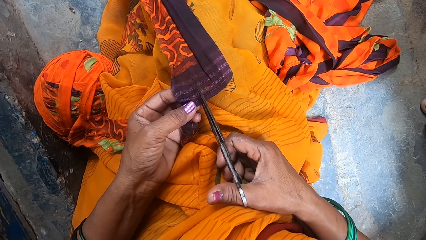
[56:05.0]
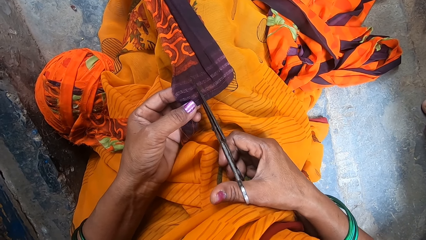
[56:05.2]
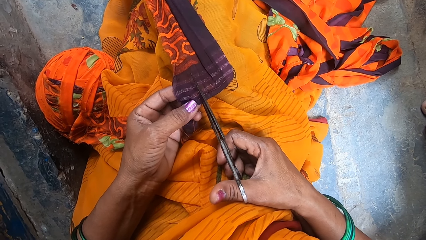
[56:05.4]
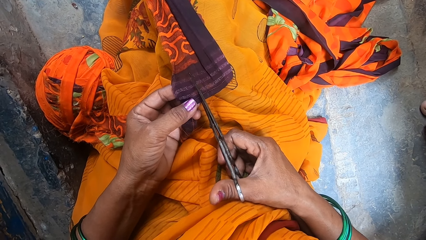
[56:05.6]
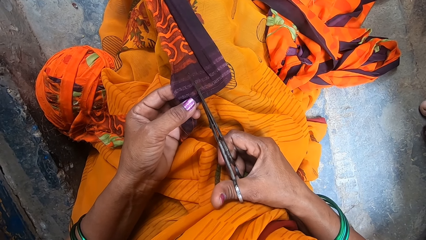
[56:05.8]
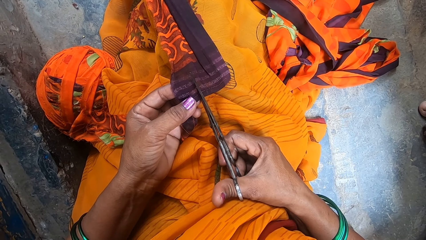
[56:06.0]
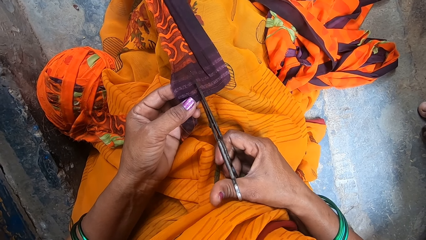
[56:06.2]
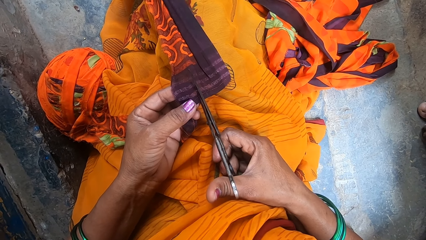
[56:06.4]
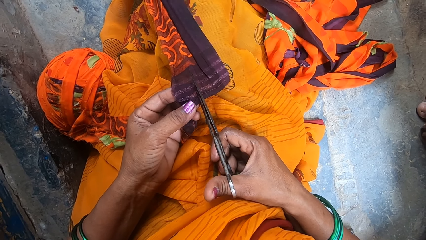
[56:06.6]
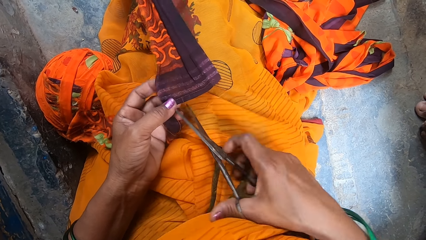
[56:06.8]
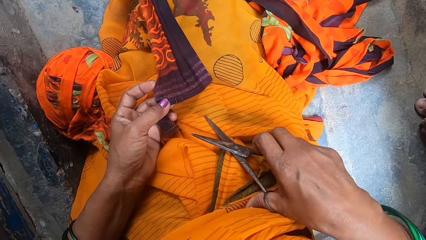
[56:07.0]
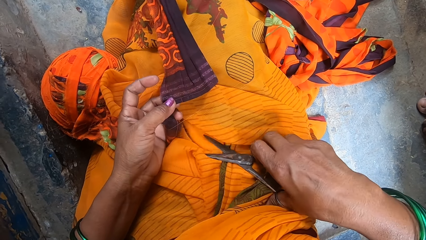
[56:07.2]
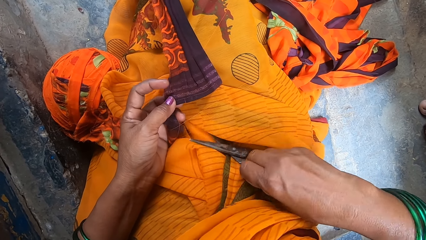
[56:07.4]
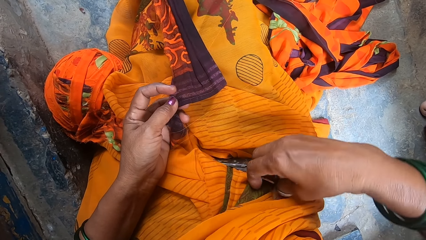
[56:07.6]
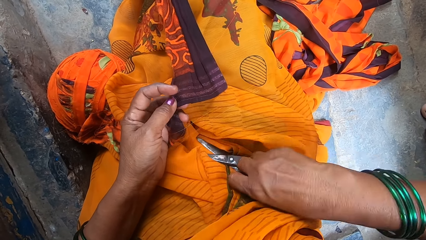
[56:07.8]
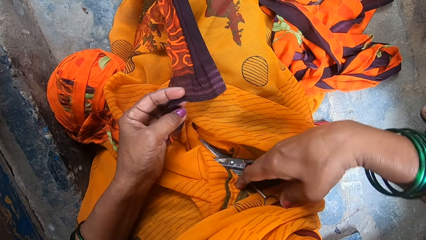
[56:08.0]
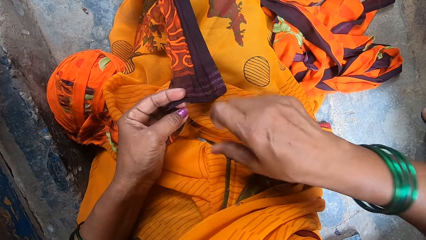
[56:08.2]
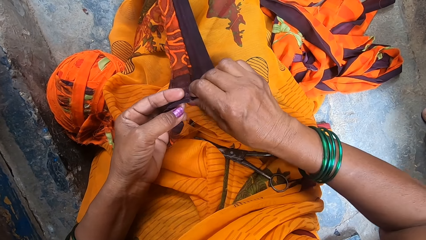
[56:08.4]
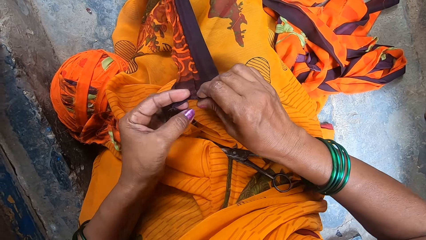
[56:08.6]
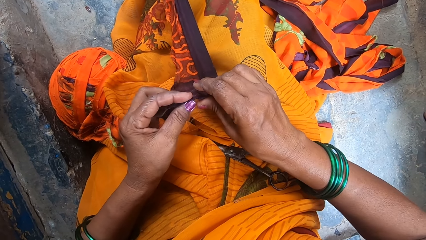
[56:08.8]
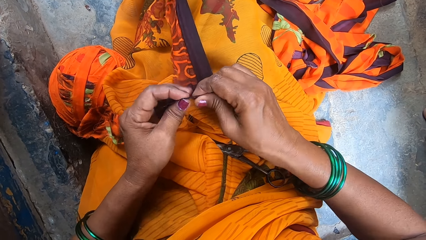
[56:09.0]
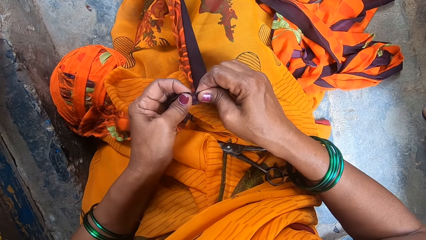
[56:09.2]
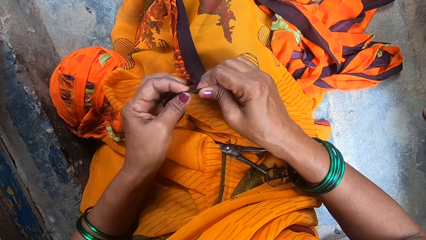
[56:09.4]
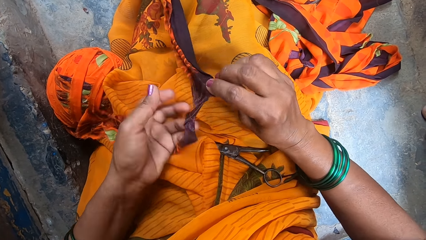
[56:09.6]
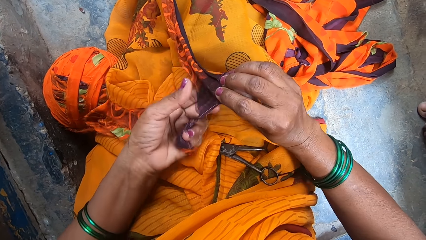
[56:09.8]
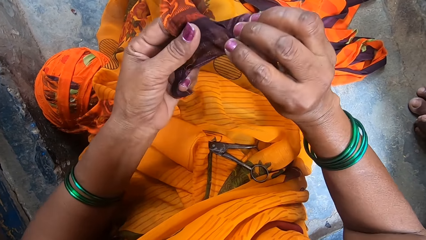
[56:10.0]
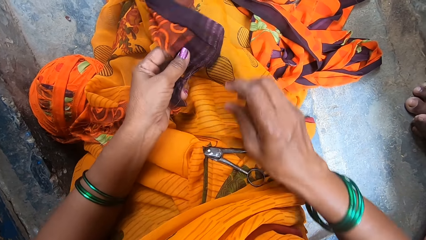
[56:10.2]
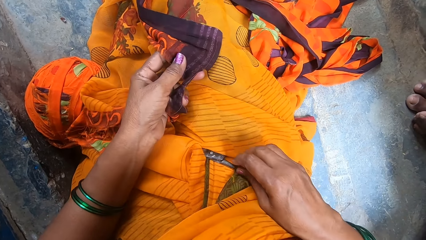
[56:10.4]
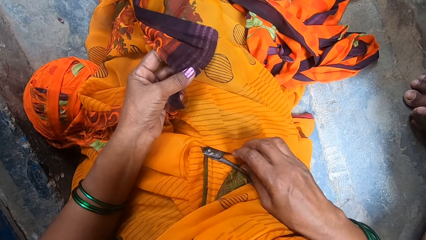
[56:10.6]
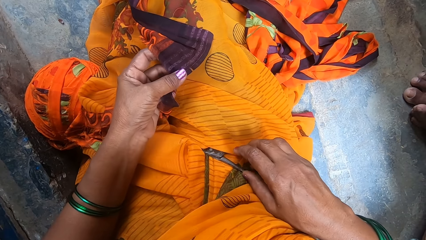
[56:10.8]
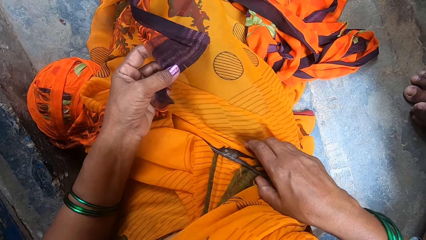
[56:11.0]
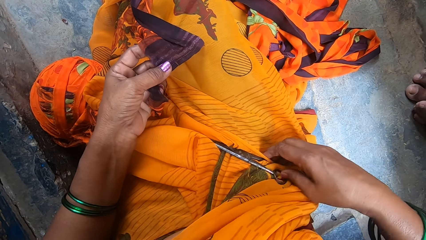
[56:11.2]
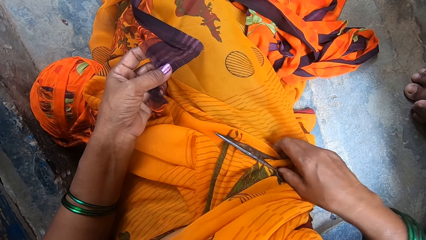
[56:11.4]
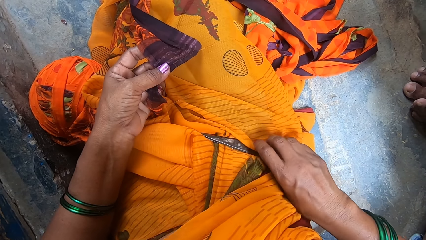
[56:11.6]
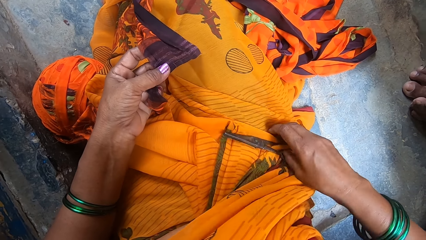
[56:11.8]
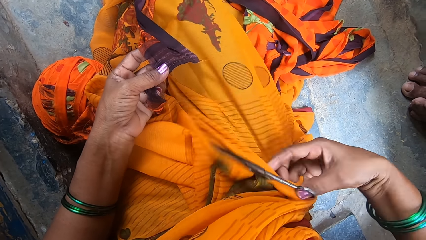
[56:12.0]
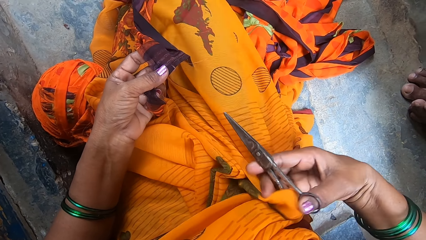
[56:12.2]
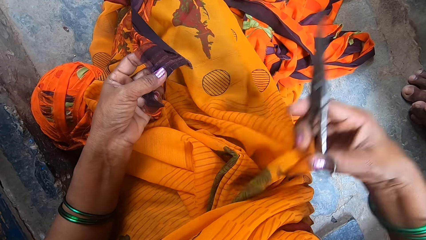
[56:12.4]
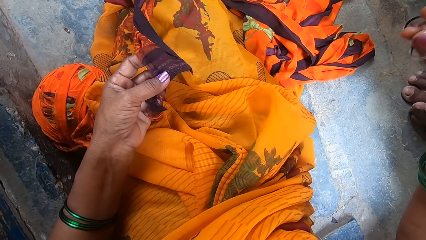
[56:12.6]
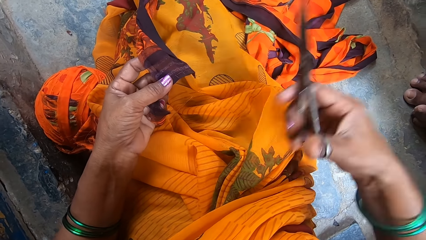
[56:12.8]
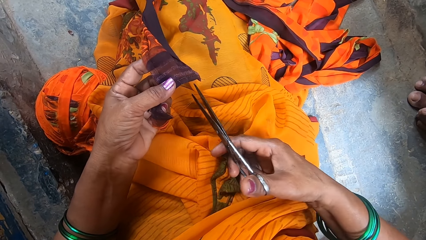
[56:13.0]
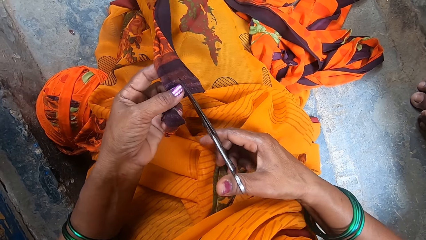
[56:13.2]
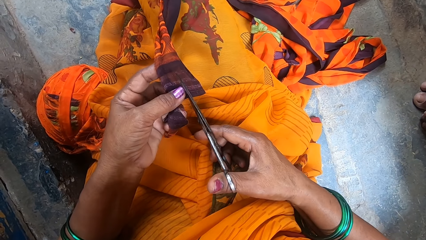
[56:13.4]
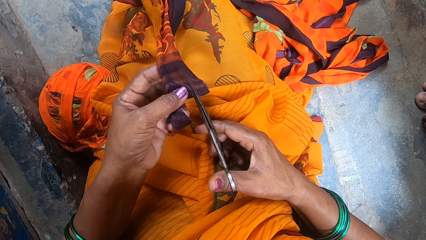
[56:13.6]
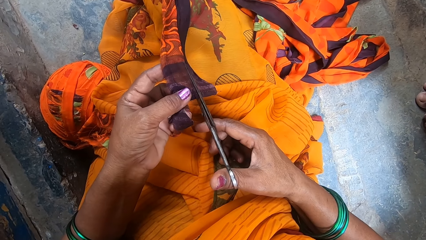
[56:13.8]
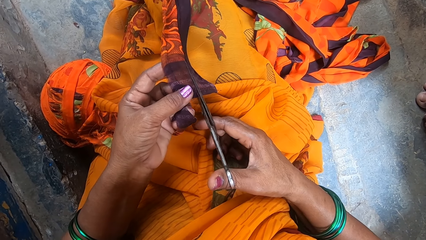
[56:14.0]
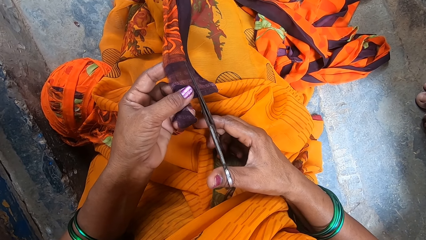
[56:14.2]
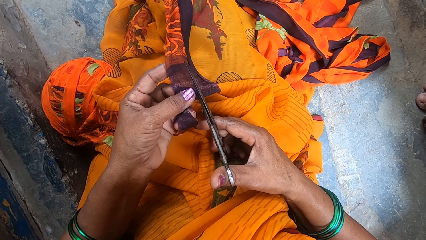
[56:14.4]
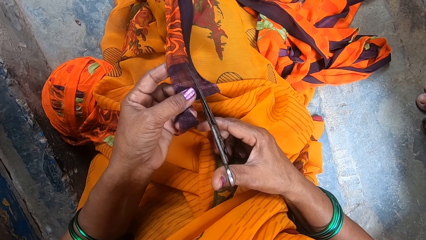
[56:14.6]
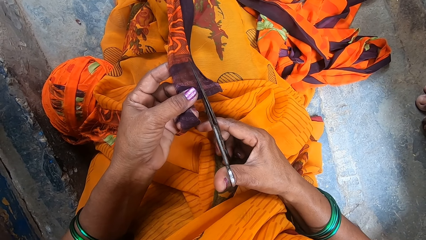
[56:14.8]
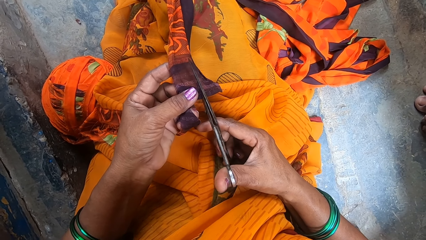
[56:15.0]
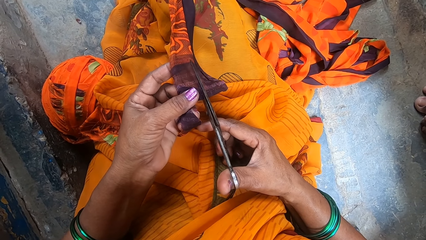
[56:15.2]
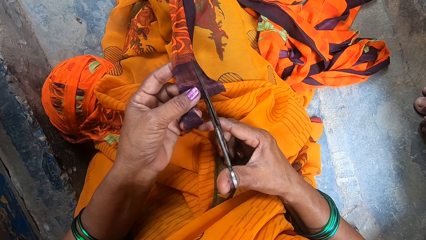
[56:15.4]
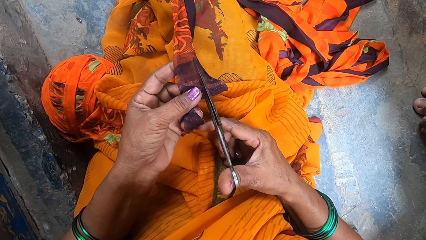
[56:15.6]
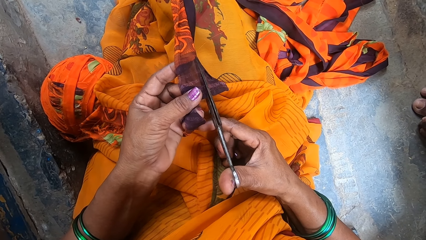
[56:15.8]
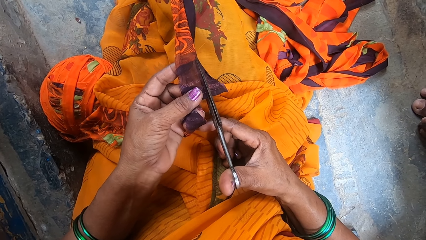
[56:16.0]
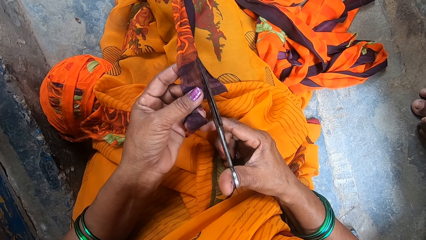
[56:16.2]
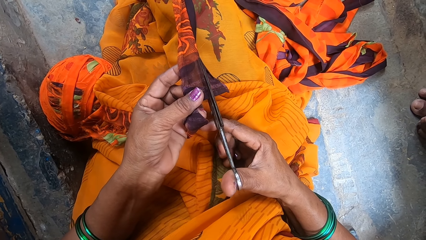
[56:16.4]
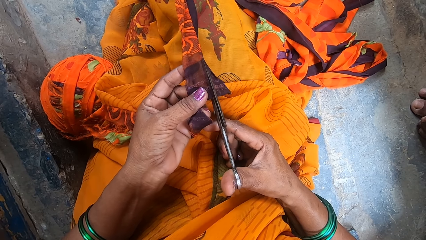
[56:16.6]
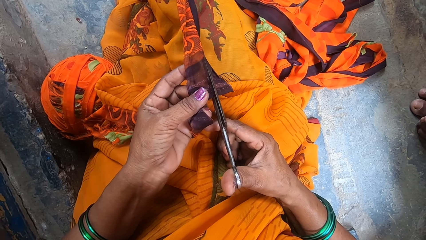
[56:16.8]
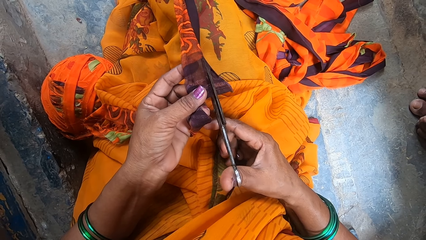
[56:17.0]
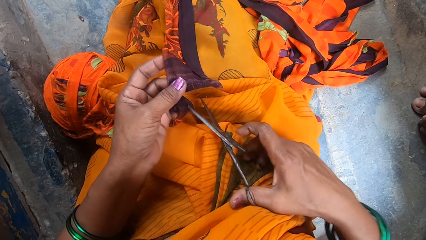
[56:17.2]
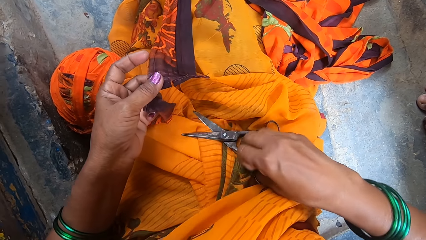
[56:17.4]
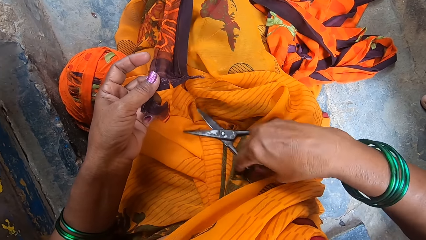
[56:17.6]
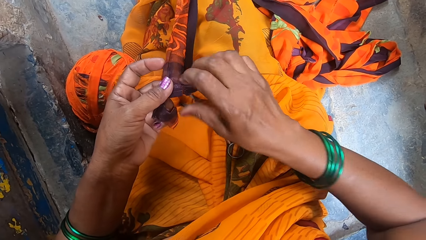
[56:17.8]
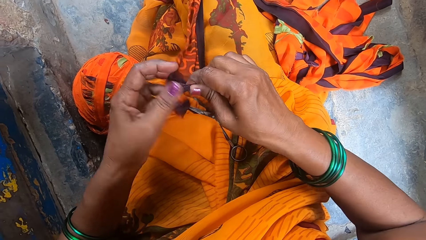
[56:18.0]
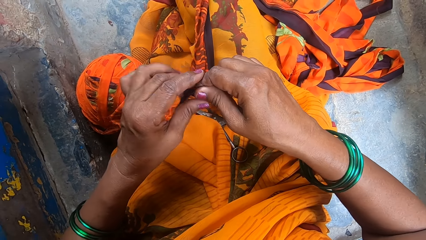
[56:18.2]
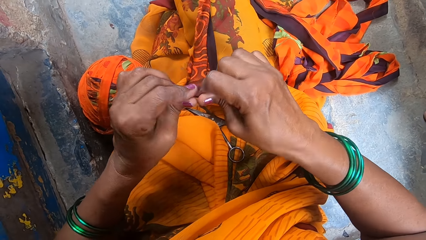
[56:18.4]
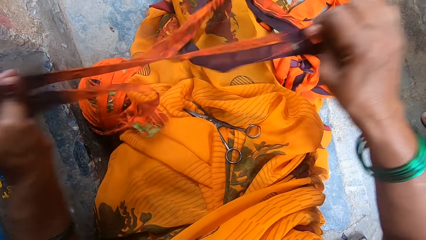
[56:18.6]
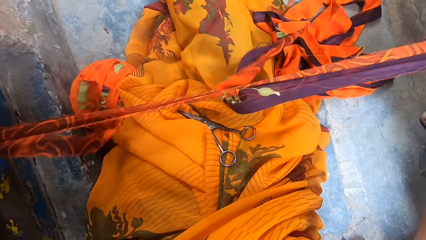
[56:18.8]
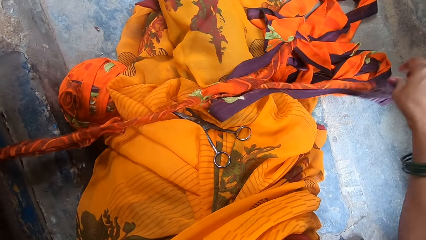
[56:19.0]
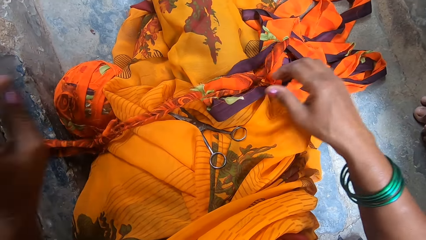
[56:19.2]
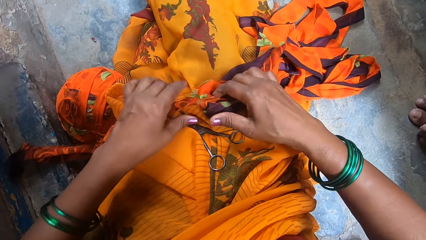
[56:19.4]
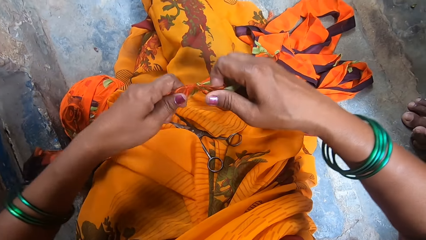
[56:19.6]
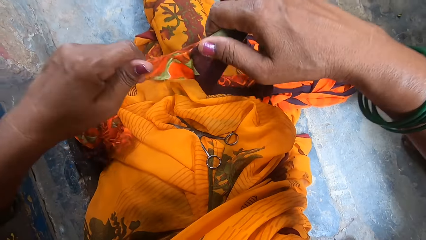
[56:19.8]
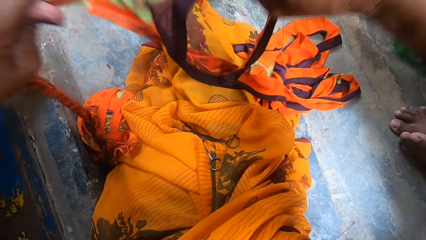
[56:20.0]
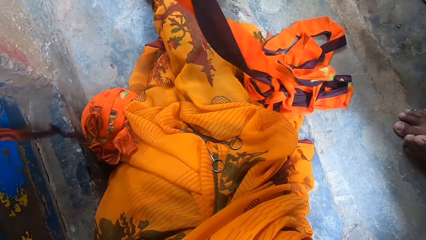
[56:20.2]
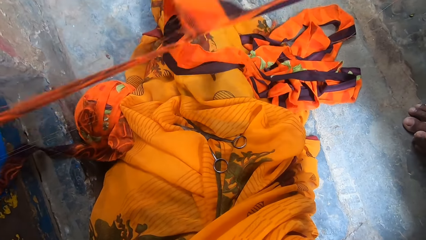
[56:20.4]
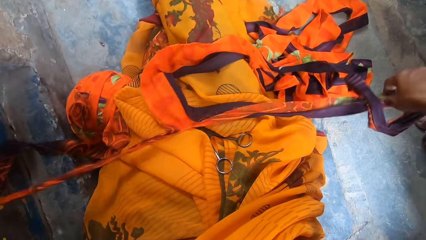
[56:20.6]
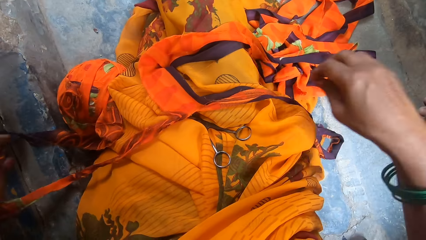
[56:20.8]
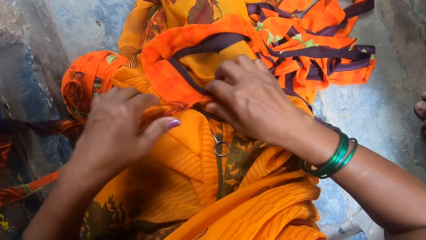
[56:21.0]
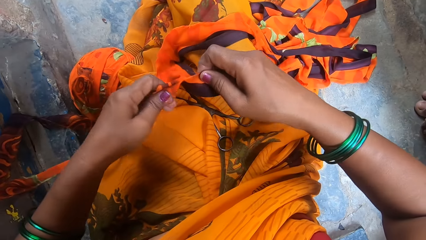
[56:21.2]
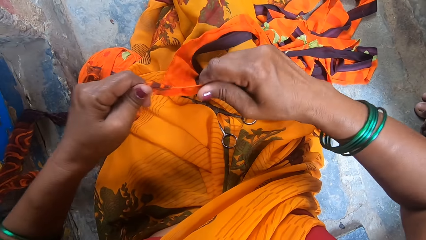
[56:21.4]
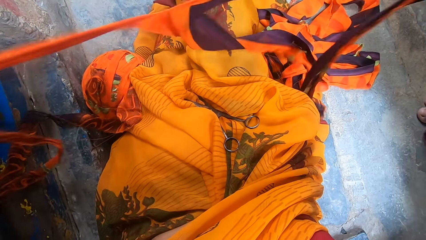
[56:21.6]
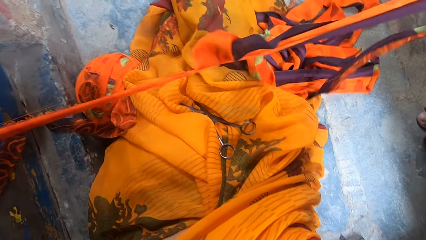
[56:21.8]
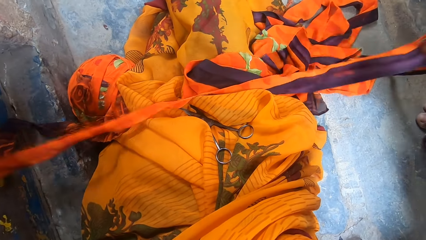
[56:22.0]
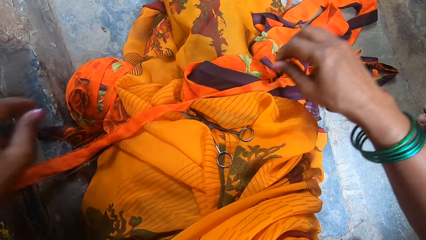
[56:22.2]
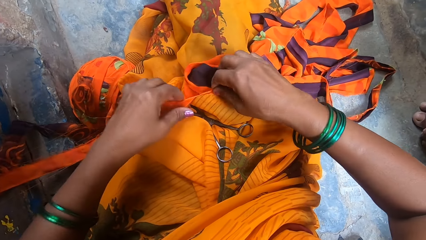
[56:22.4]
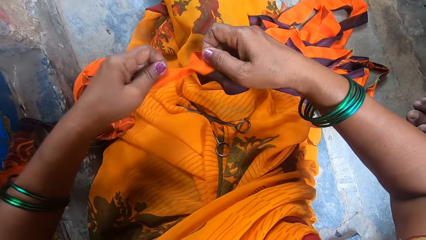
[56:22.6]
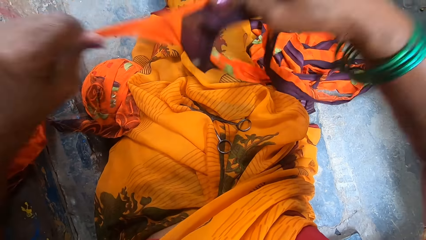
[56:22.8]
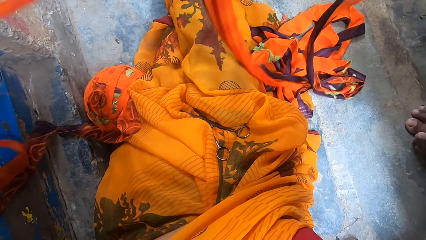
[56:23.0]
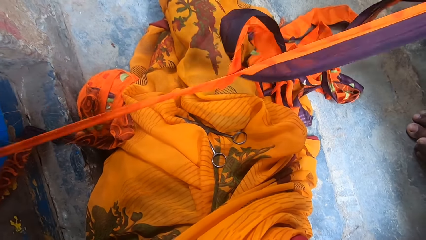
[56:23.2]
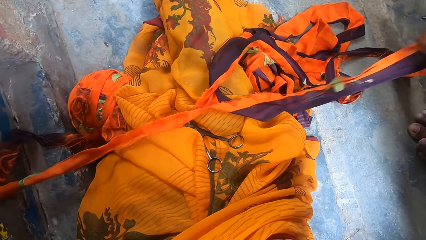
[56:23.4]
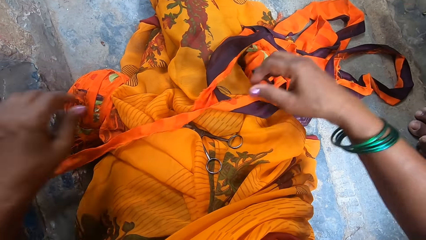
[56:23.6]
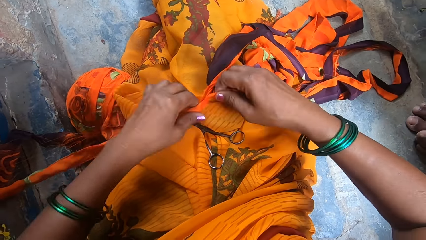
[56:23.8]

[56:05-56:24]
The camera wearer cuts the fabric with a pair of scissors. She places the pair of scissors on her lap. She holds the fabric. She picks up the pair of scissors from her lap. She lifts the pair of scissors. She cuts the fabric with the pair of scissors. She places the pair of scissors on her lap. She holds the fabric. She rips the cloth into strips. She drops the fabric on her lap. She picks up the fabric. She tears the fabric. She drops the fabric on her lap. She picks up the fabric. She tears the fabric. She drops the fabric on her lap. She picks up the fabric. She tears the fabric.
